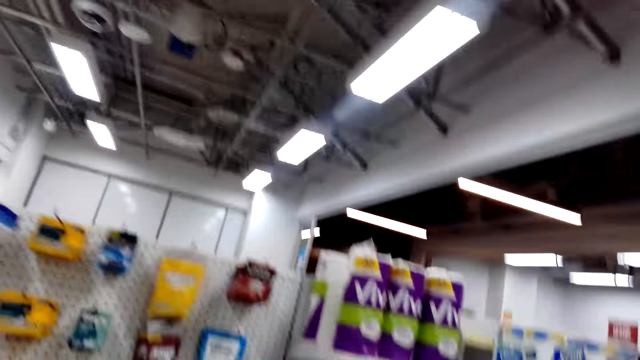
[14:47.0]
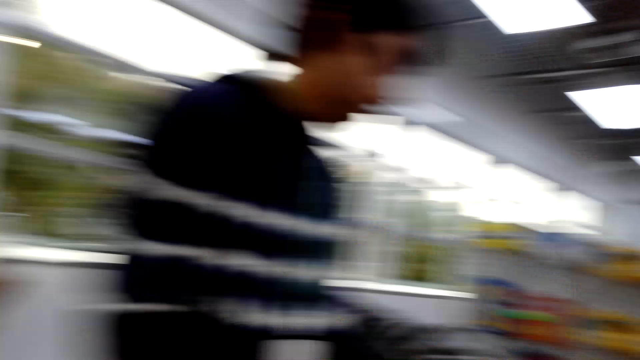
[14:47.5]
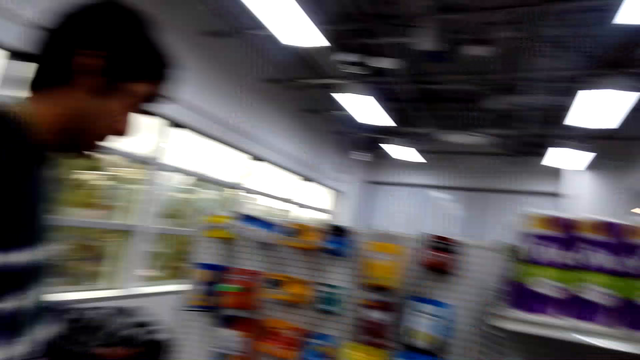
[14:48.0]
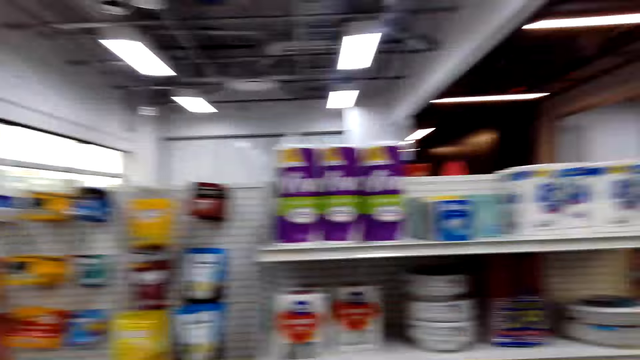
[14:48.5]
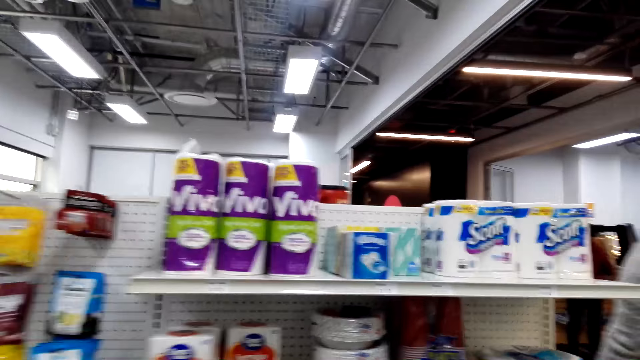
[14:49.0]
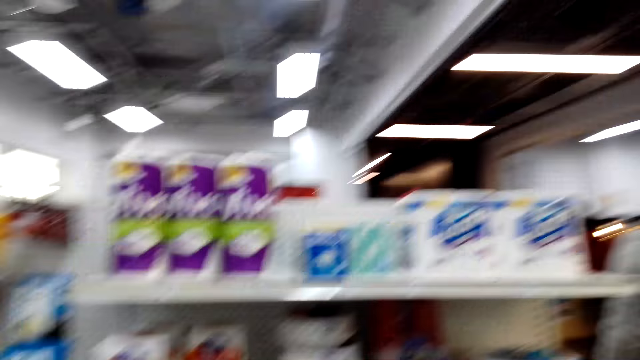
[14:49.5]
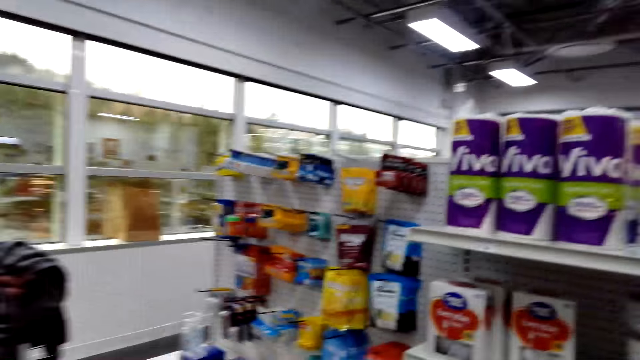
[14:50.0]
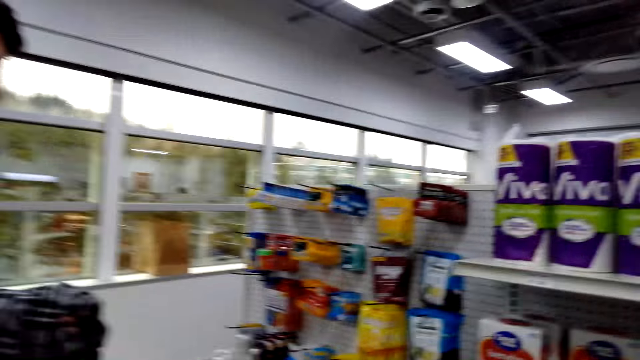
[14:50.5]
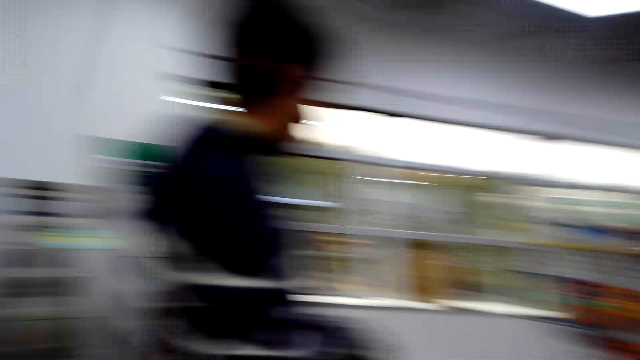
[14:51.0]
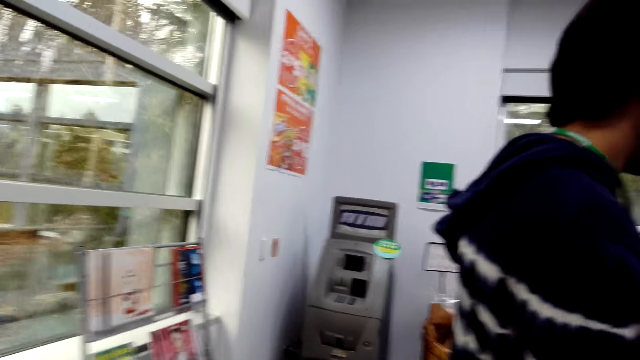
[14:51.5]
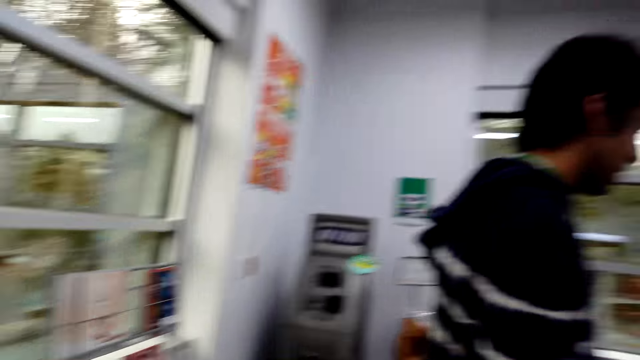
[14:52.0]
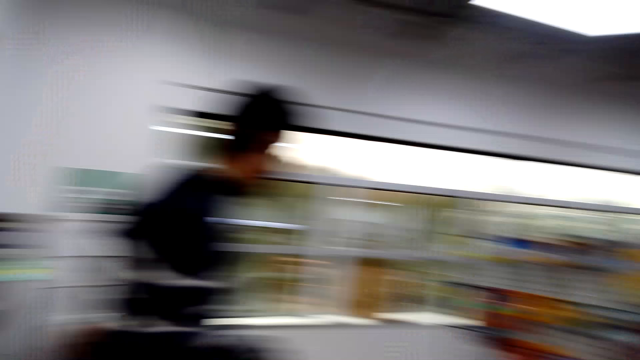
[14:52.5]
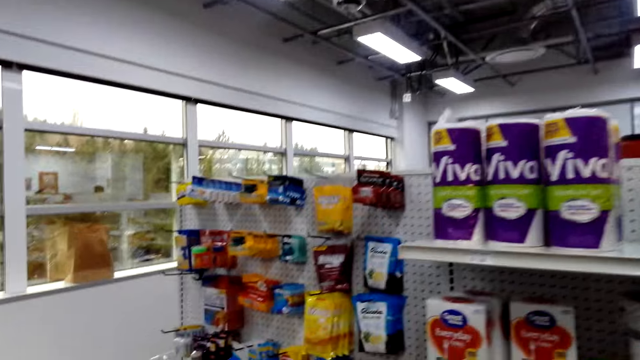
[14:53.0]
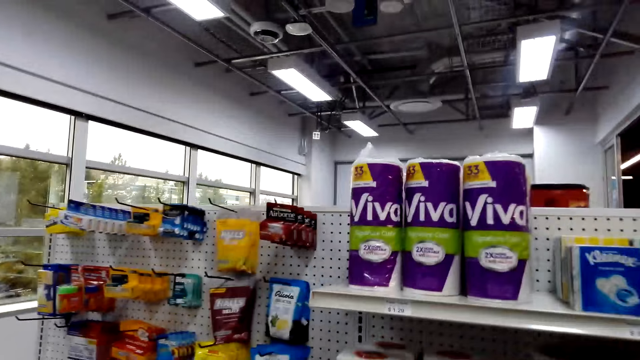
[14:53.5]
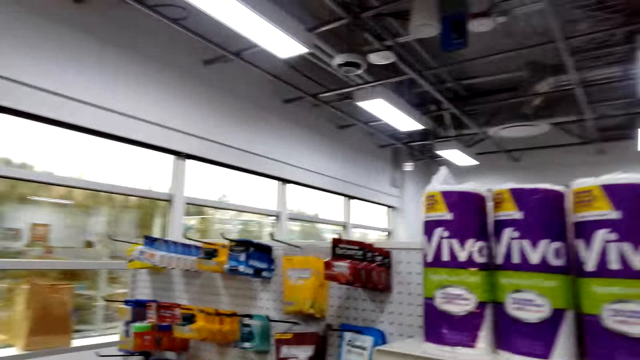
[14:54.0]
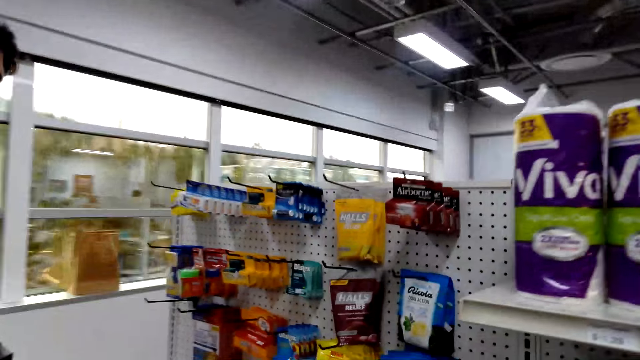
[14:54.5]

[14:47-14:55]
The camera wearer looks at the products.

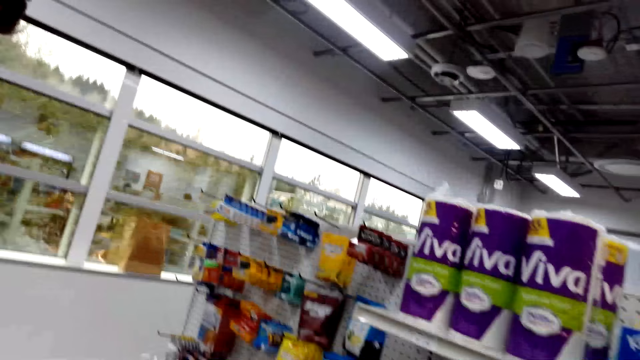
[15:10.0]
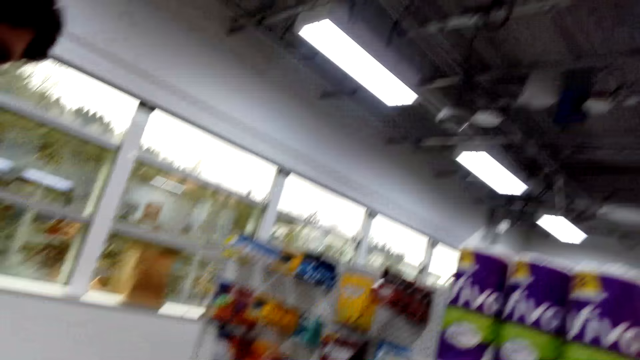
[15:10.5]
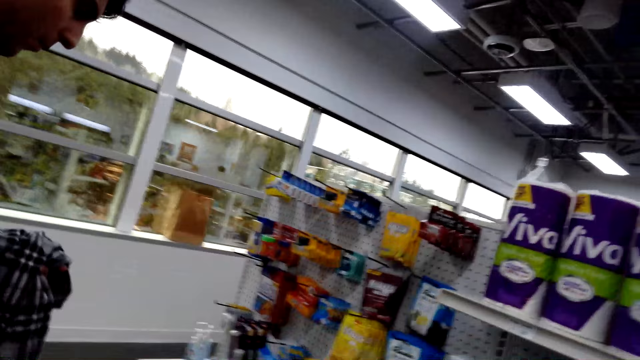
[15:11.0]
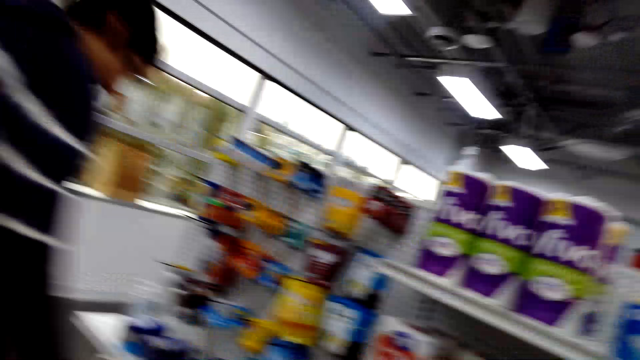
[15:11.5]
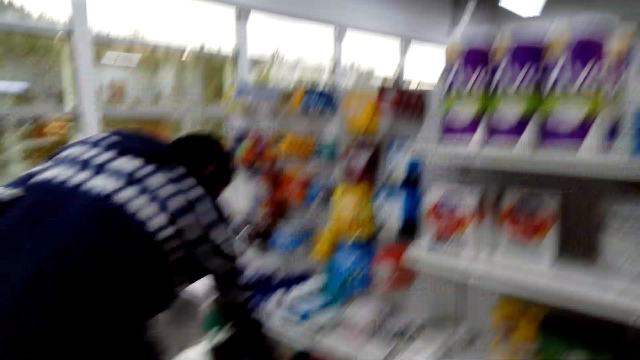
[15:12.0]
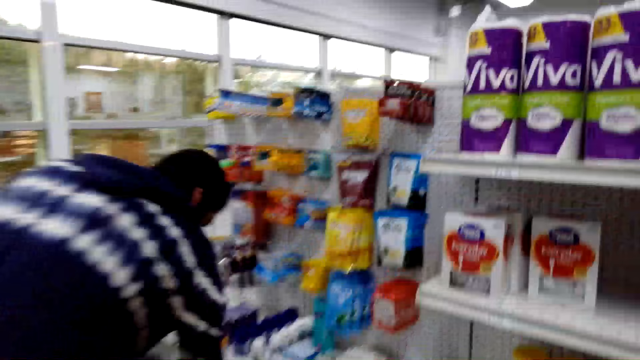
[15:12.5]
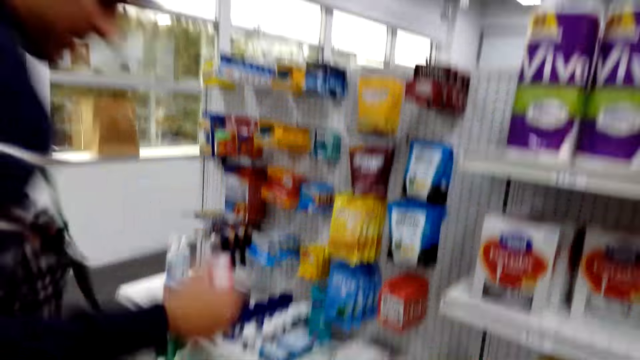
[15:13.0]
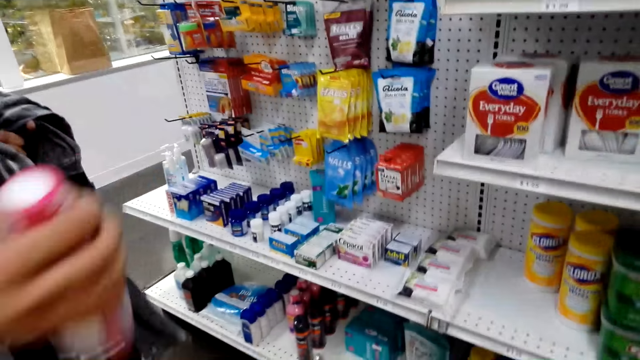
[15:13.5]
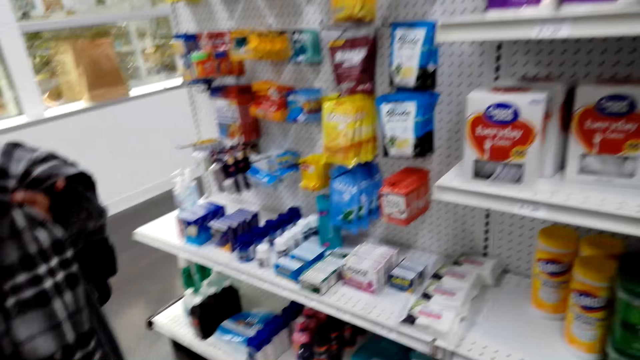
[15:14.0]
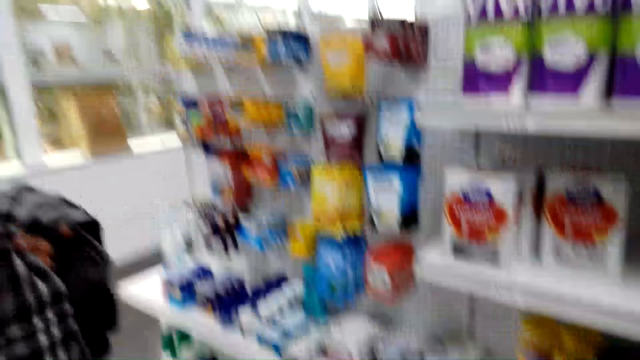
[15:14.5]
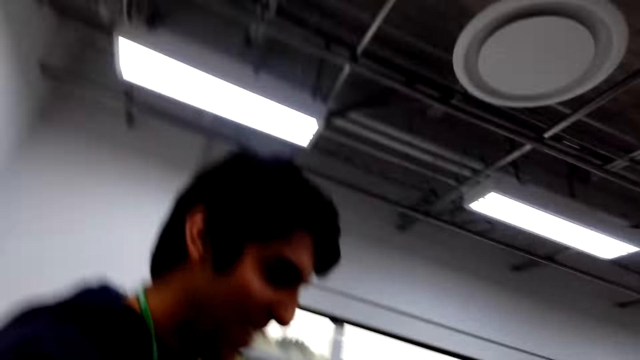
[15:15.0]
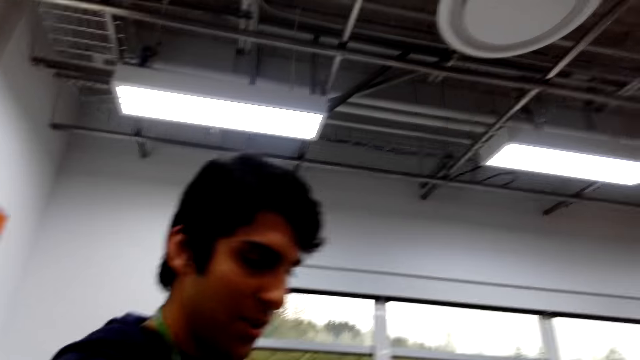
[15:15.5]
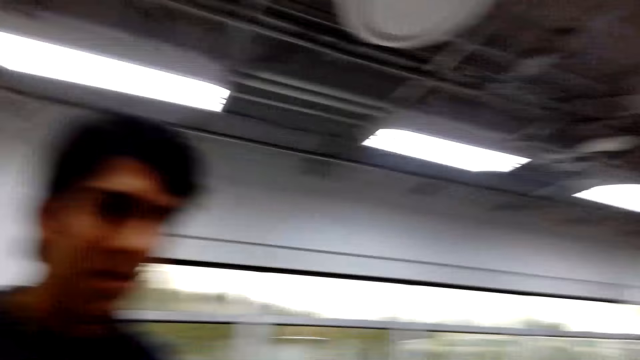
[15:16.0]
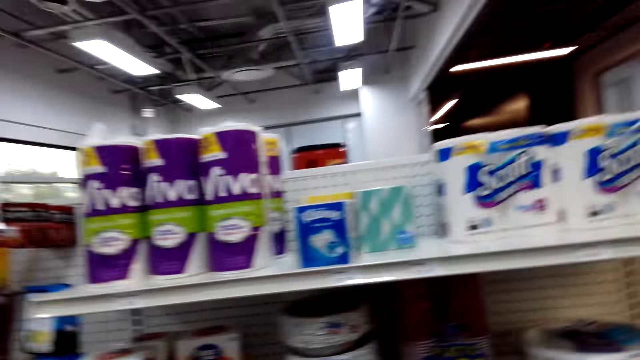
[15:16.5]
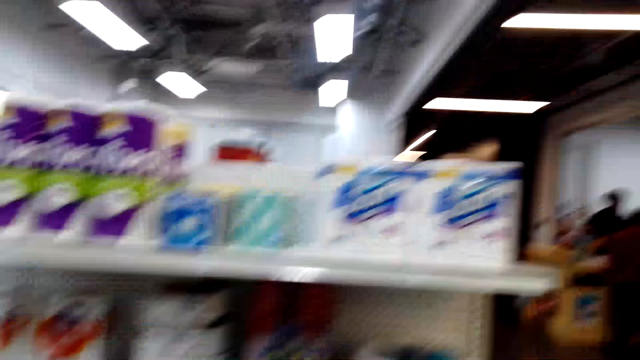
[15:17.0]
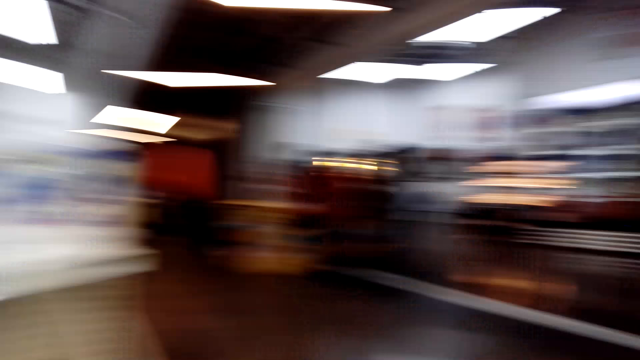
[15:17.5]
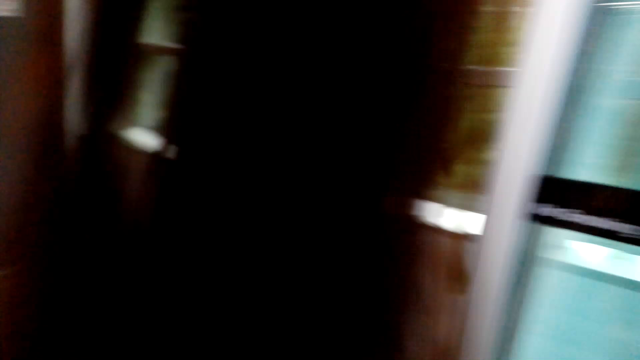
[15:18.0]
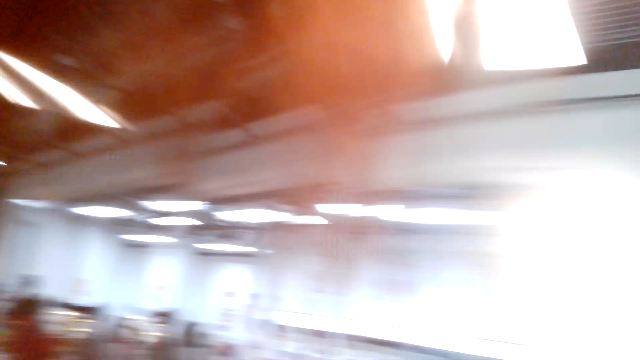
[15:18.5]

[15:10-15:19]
A man is picking a packet of batteries from the shelf. The camera wearer looks at the man. They look at the products at the shelf. They look around.

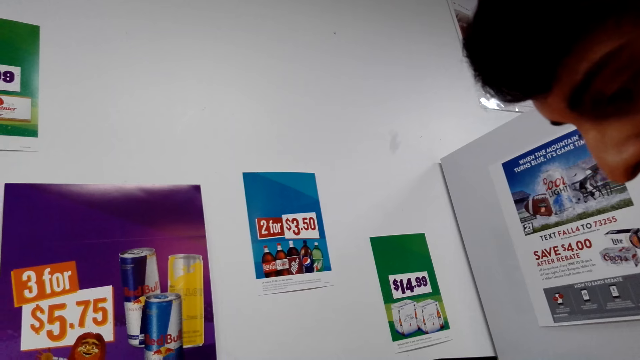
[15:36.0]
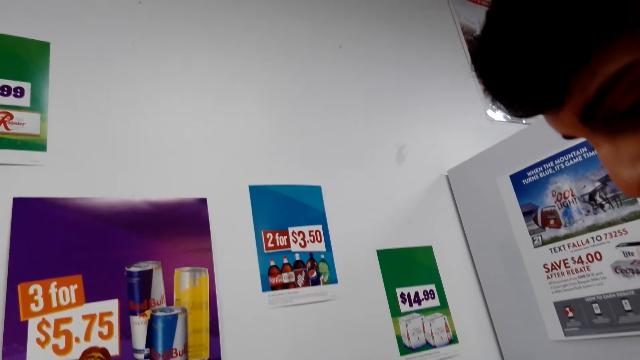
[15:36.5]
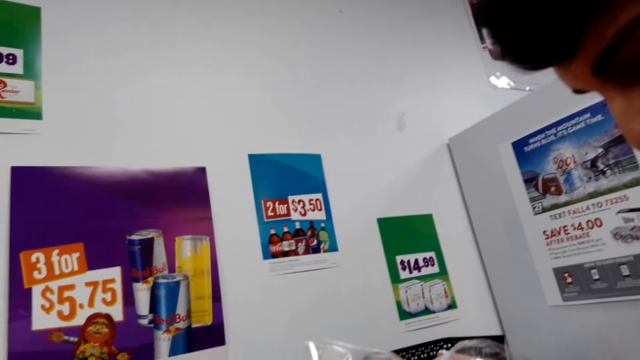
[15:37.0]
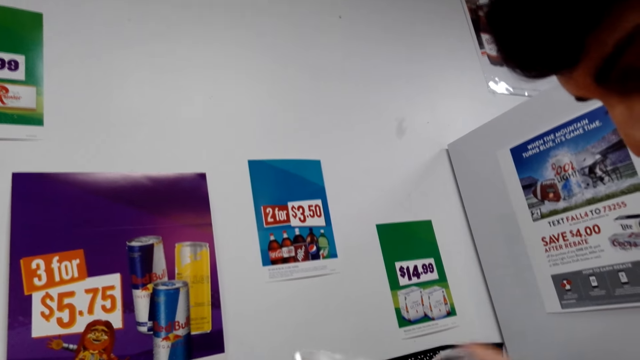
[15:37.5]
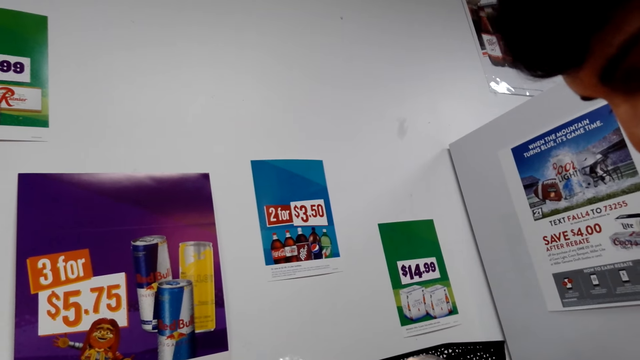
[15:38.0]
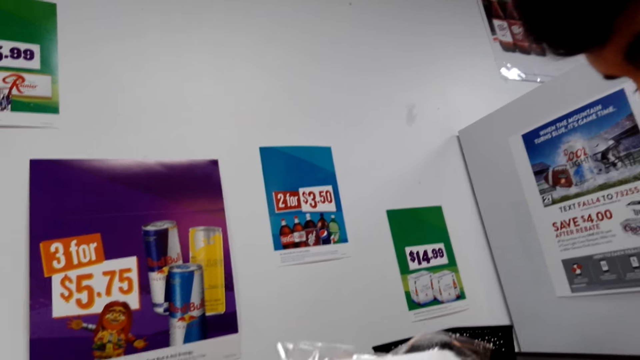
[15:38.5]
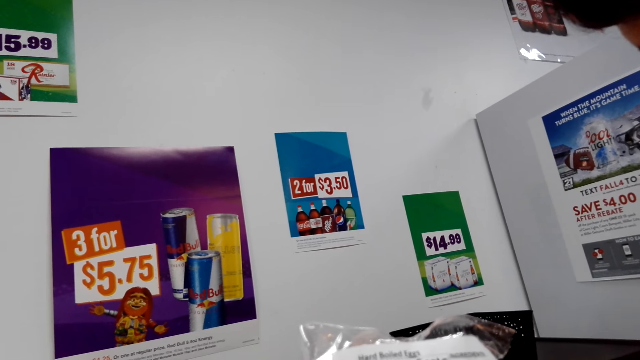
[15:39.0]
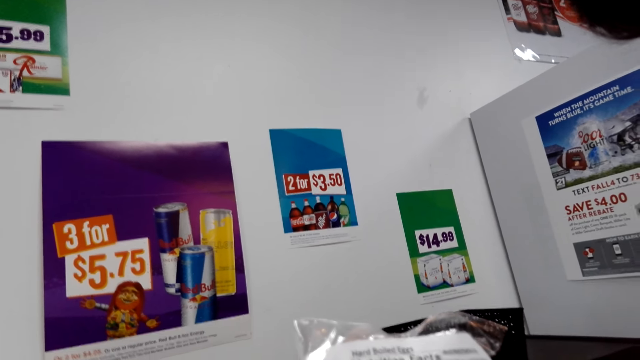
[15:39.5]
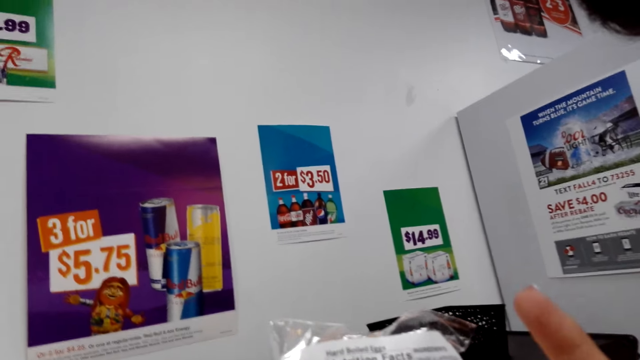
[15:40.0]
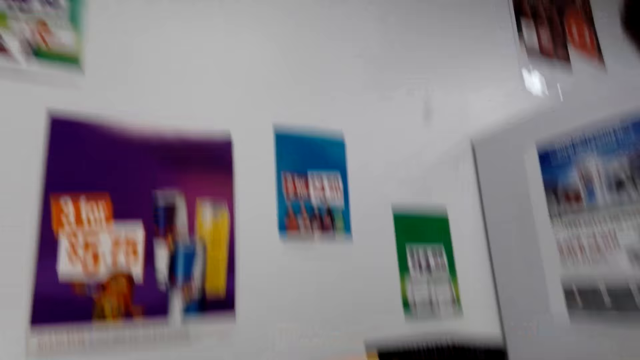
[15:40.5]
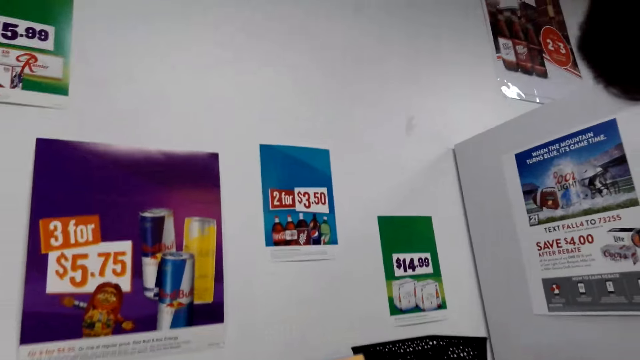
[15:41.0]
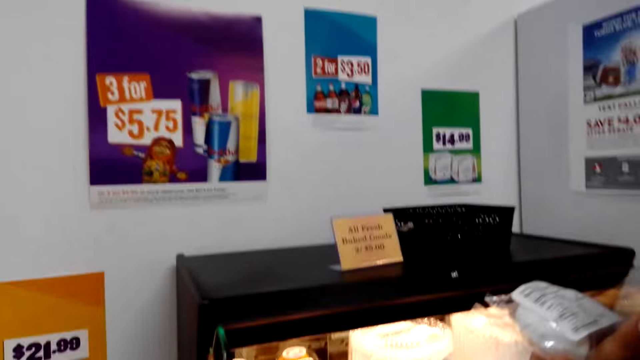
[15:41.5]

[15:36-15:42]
The camera wearer looks at the price on the wall.
